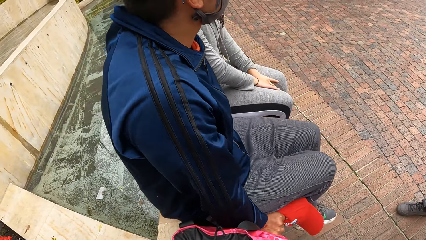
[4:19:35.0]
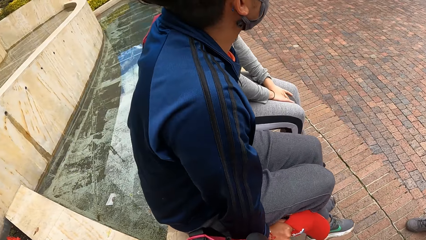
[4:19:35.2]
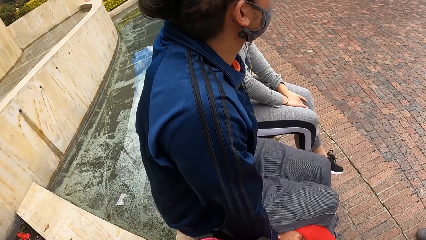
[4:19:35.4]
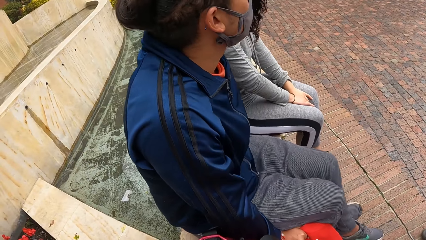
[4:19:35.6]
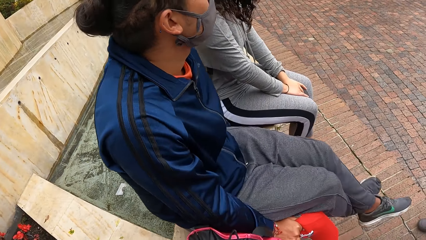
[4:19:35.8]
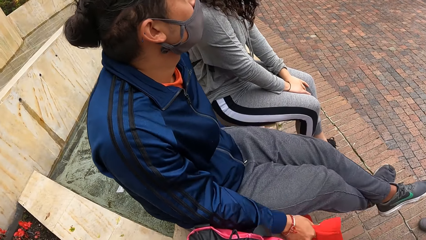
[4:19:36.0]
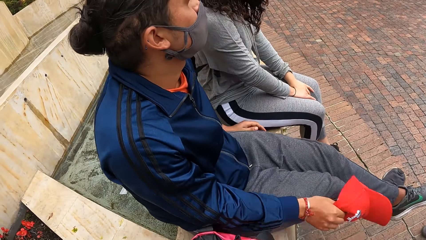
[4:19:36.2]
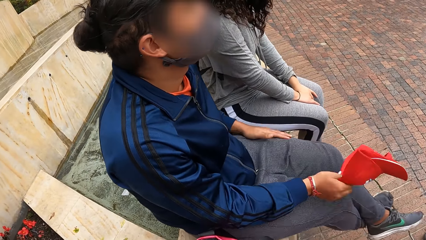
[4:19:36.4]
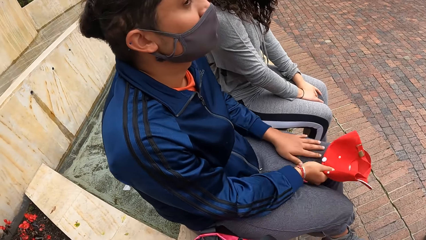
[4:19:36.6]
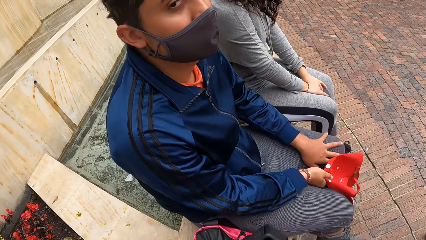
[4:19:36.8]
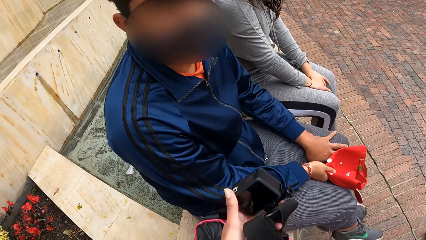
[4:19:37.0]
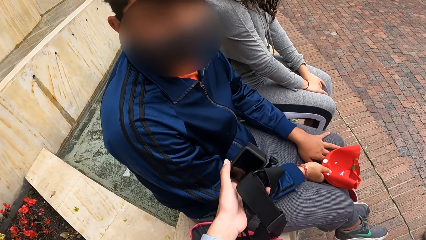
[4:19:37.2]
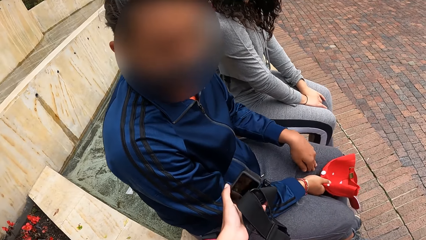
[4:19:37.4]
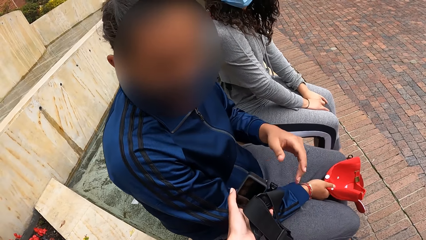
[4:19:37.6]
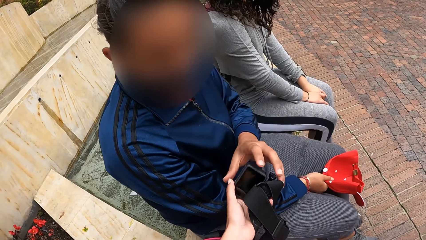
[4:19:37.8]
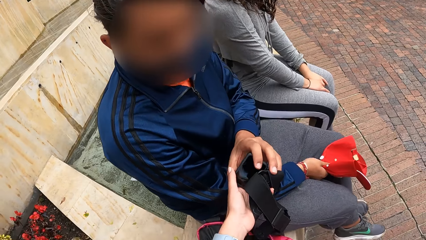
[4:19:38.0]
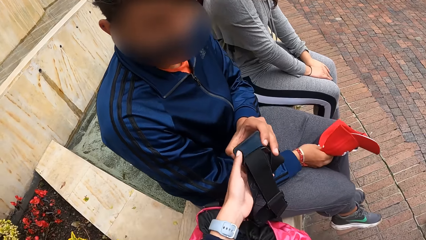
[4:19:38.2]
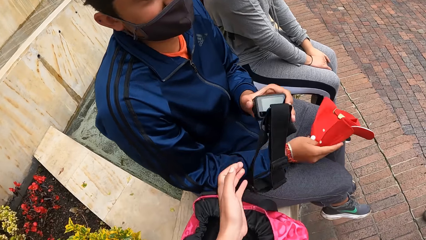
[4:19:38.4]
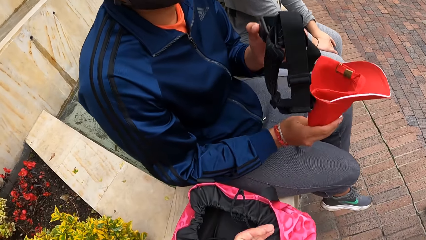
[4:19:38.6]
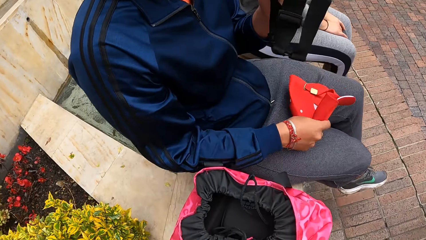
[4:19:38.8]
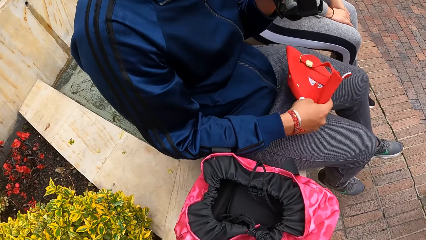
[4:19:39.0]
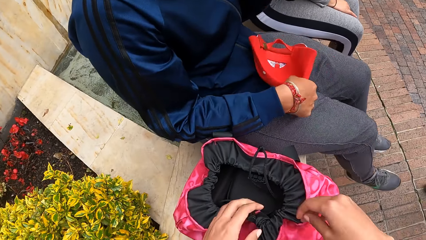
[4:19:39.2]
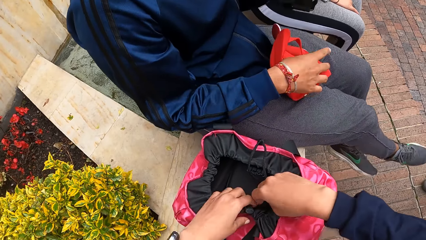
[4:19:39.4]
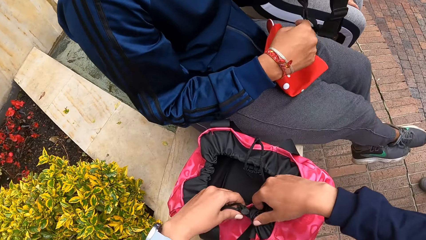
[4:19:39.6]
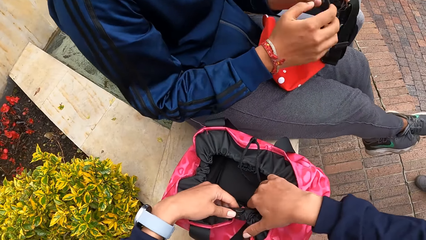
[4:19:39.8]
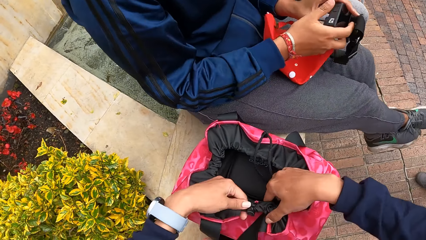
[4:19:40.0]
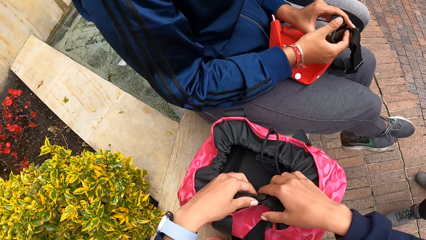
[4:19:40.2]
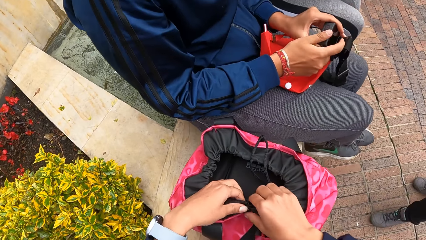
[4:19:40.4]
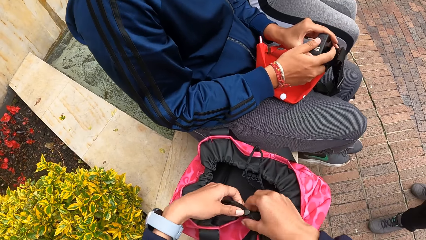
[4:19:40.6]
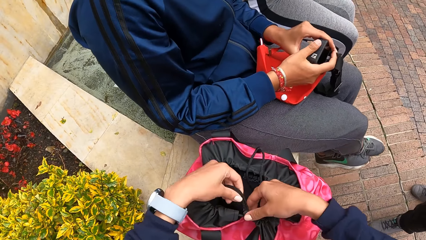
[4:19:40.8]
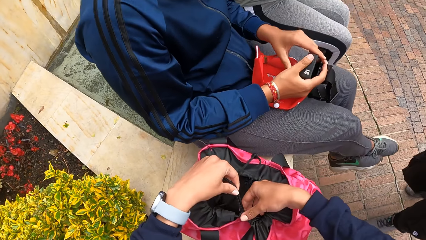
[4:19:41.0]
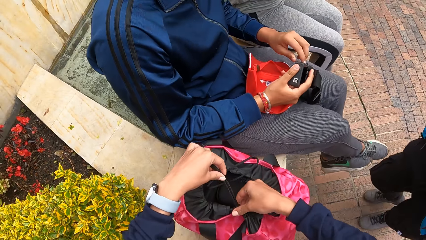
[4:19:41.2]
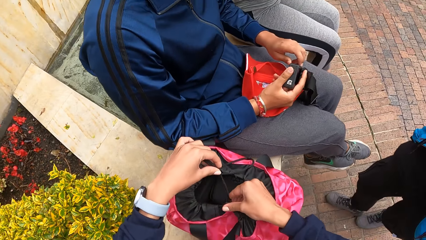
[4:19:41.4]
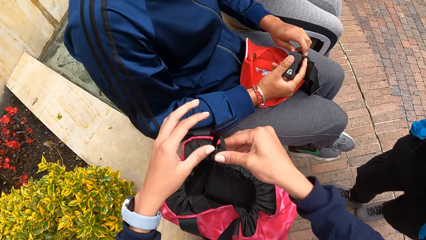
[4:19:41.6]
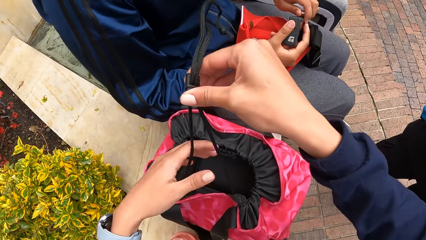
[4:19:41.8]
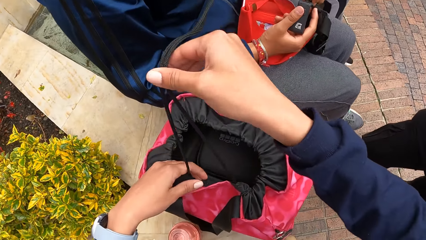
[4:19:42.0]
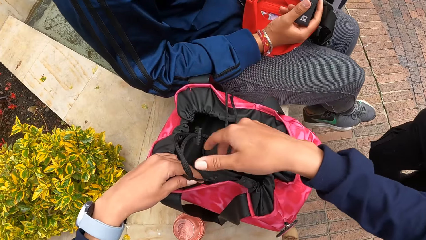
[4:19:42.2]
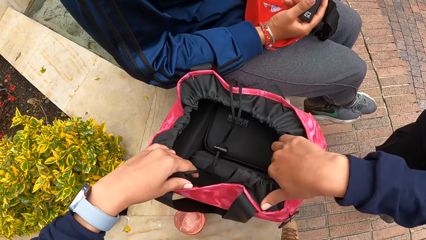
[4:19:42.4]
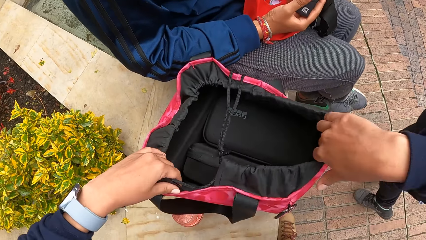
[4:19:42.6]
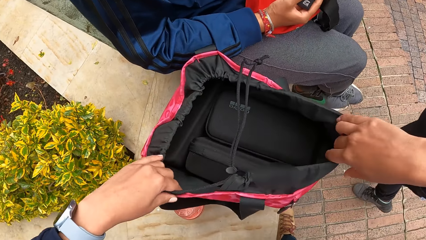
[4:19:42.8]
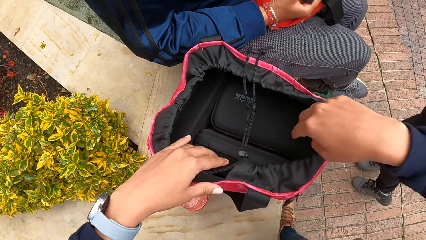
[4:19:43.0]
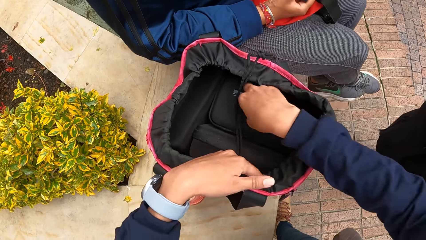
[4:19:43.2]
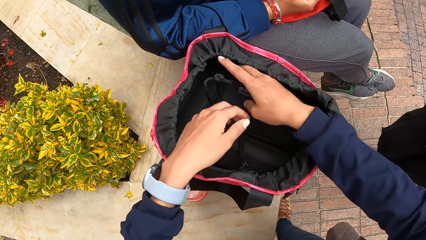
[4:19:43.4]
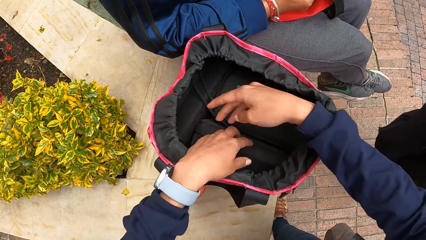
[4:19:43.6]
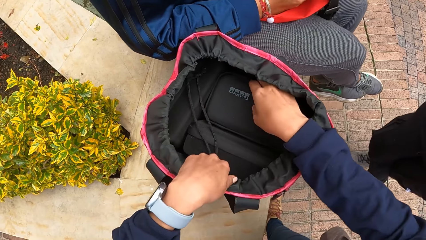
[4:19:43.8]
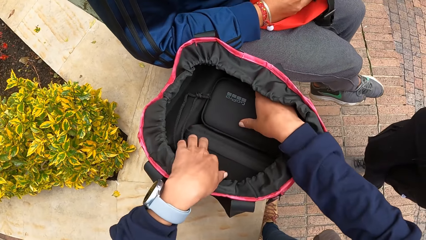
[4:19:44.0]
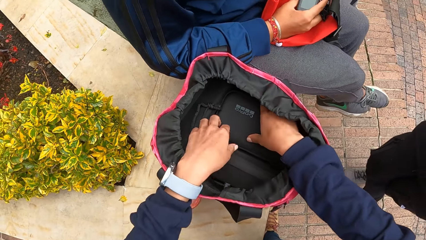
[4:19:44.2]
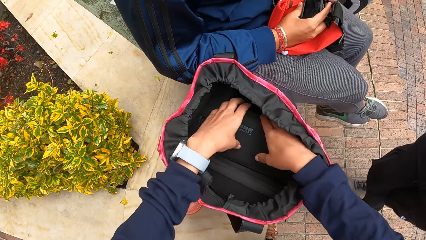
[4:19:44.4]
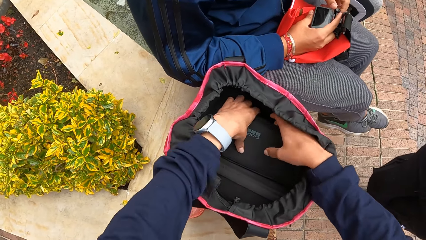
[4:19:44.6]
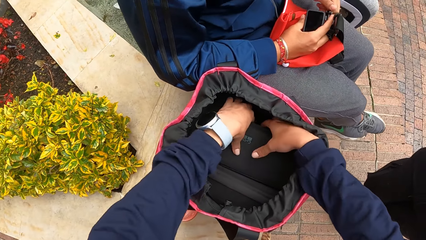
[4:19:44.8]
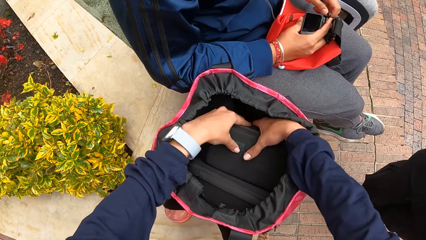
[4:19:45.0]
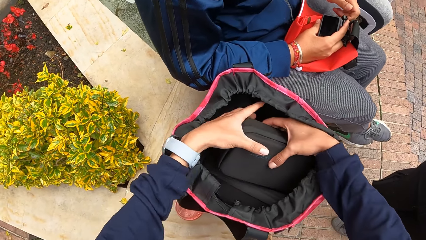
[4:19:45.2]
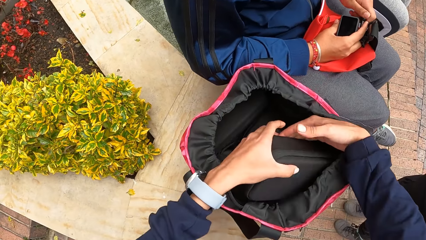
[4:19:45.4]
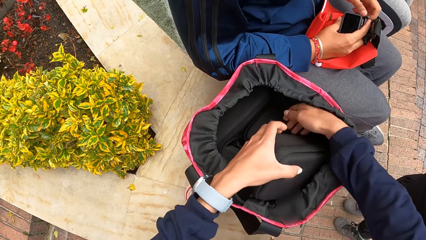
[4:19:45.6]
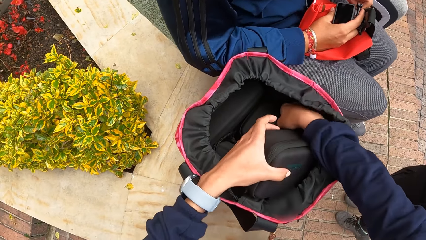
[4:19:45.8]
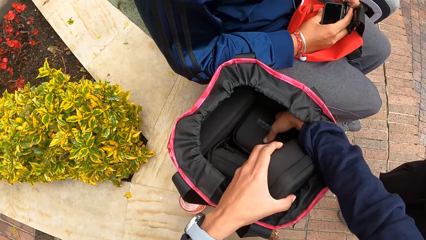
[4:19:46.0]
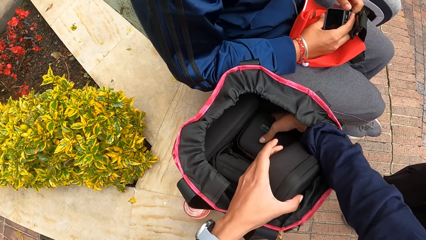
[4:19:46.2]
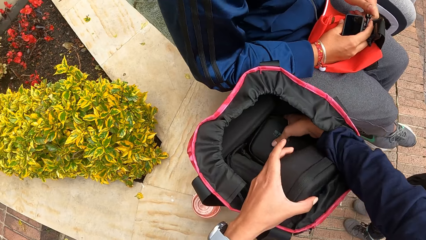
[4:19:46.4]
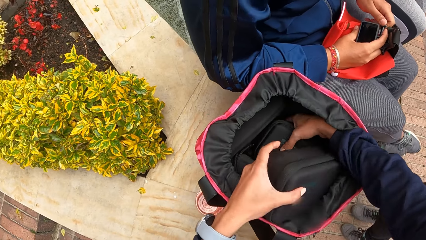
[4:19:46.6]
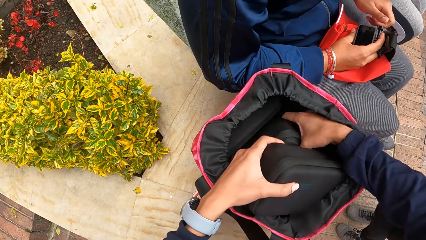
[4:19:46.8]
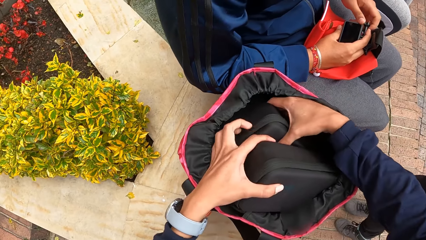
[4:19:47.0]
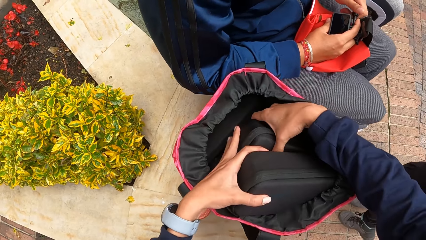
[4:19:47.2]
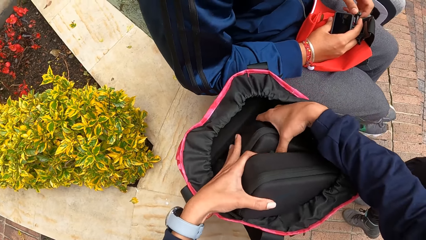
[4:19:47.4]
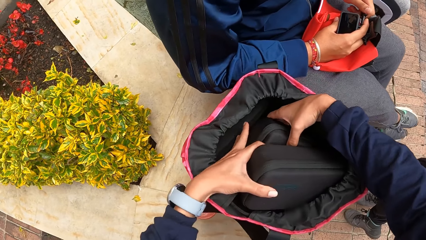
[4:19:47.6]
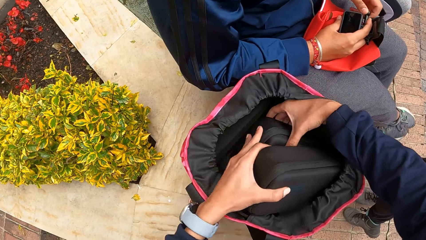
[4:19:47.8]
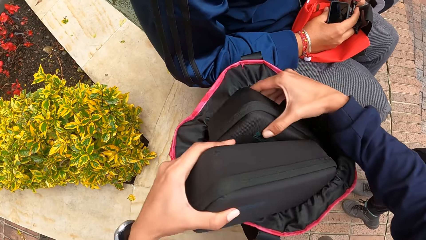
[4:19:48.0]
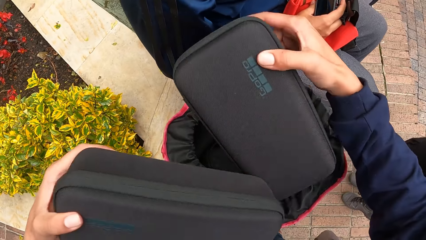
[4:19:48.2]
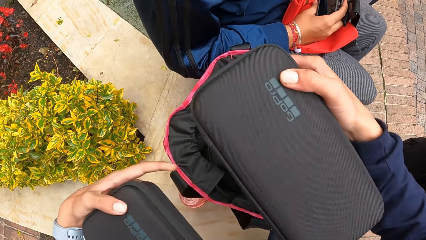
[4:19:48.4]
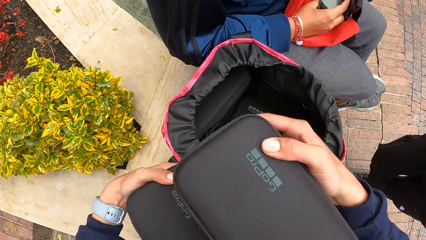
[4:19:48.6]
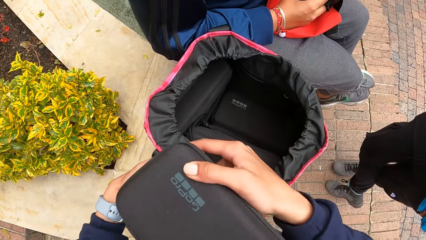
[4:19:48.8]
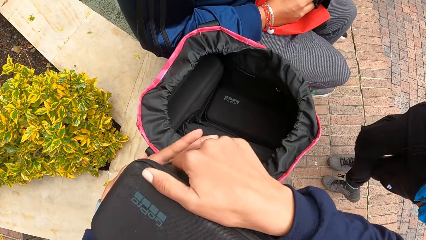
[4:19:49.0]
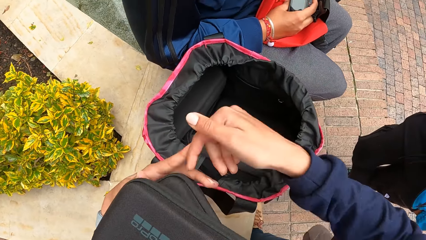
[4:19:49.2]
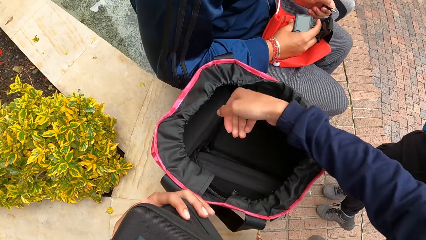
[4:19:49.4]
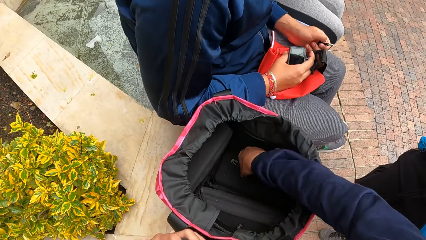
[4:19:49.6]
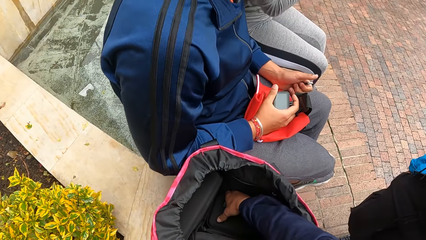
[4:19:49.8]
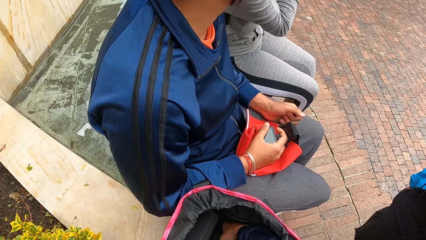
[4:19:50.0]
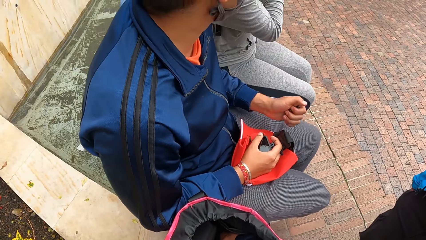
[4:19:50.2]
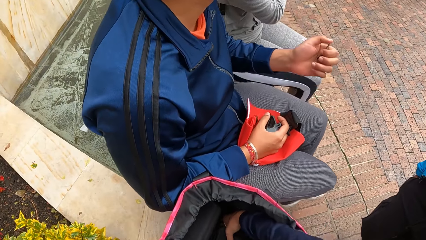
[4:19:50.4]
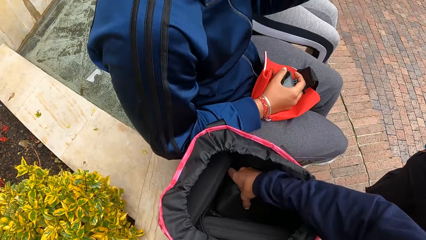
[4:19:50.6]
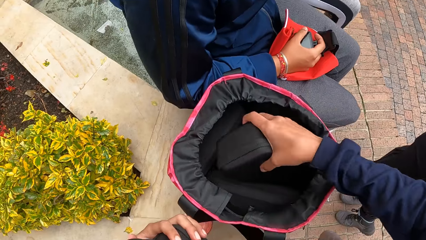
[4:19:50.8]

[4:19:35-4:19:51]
The man adjusts his sitting posture and rests his hands on his thighs. The camera wearer stretches the camera in her left hand to the man. The man takes the camera from the camera wearer's left hand with his left hand. He places a cap in his right hand on his thigh. The camera wearer pulls the sling of the pink bag on the concrete with both hands. She closes the bag. The man holds the camera with both hands and loosens the camera in his right hand with his left hand. The camera wearer opens the pink bag on the concrete with both hands. She picks a camera bag from the pink bag on the concrete with both hands. She holds the camera bag with her right hand. She picks the camera bag from the pink bag on the concrete with both hands. She brings out the camera bags from the pink bag on the concrete with both hands. She passes the camera bag in her right hand to her left hand. She picks the camera bag from the pink bag on the concrete with her right hand.
